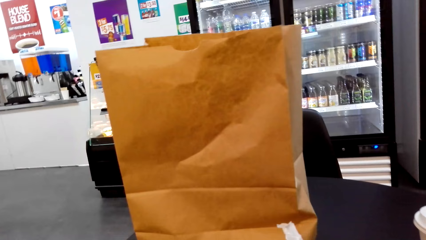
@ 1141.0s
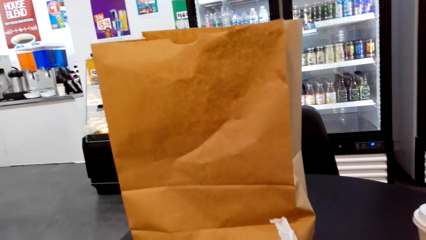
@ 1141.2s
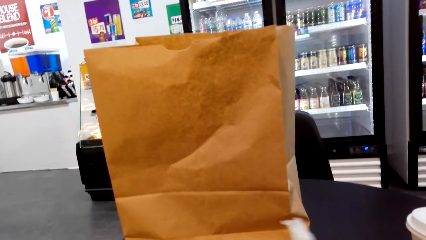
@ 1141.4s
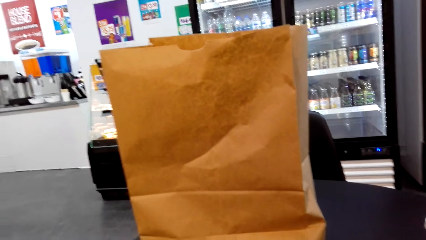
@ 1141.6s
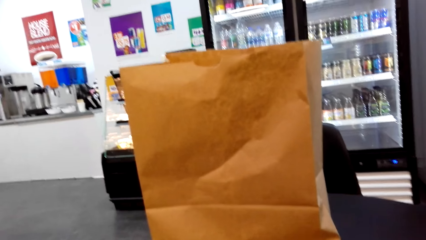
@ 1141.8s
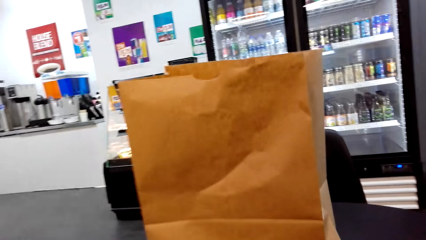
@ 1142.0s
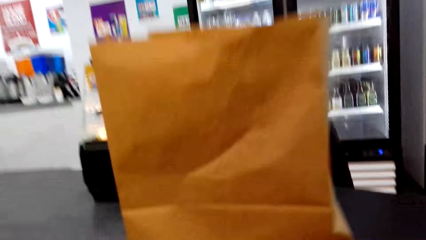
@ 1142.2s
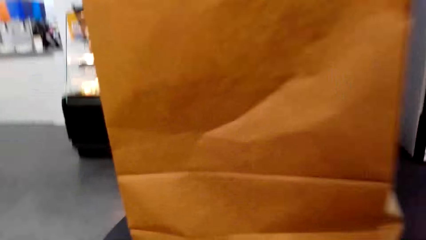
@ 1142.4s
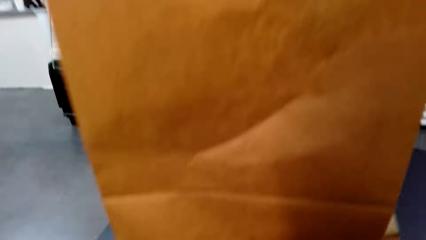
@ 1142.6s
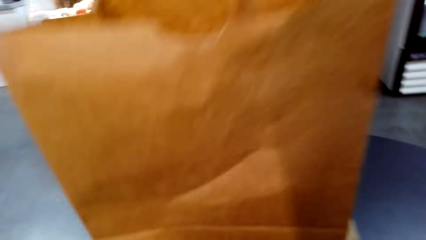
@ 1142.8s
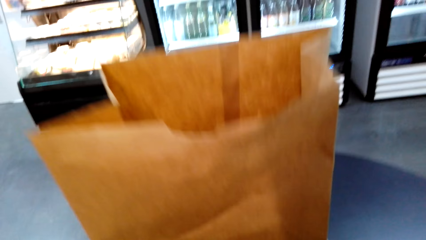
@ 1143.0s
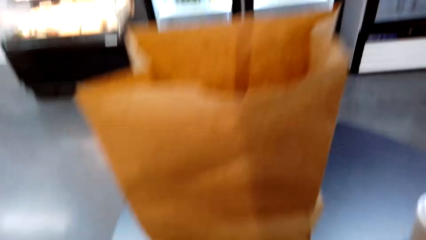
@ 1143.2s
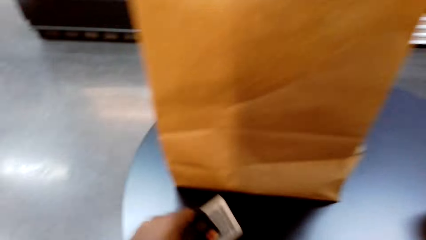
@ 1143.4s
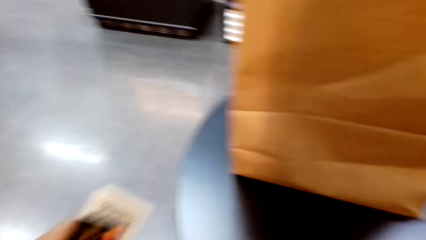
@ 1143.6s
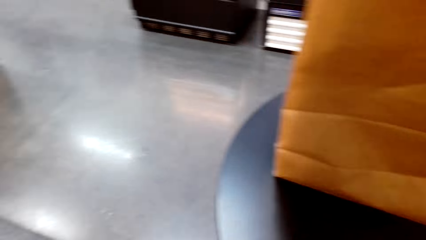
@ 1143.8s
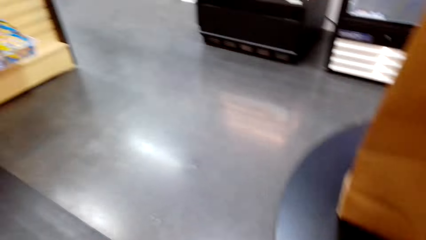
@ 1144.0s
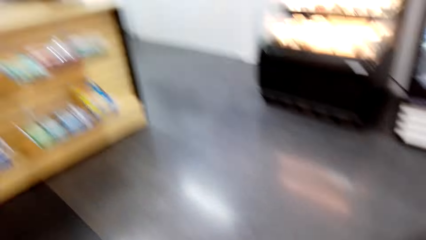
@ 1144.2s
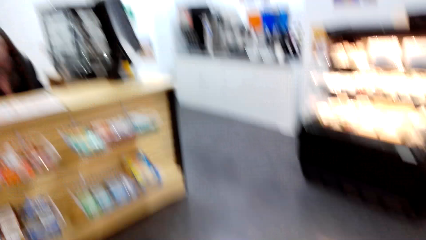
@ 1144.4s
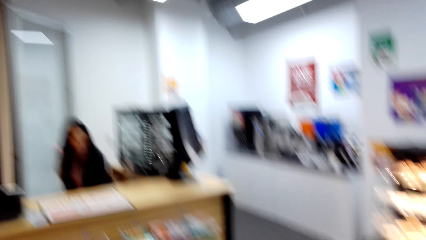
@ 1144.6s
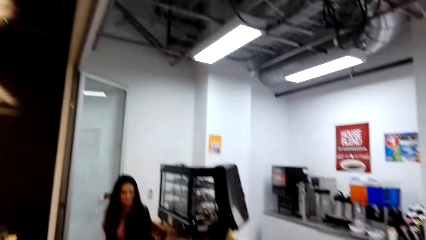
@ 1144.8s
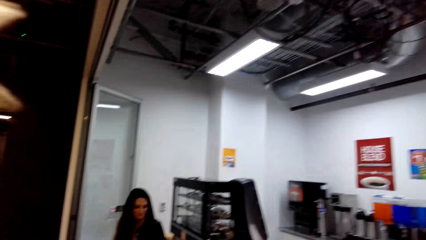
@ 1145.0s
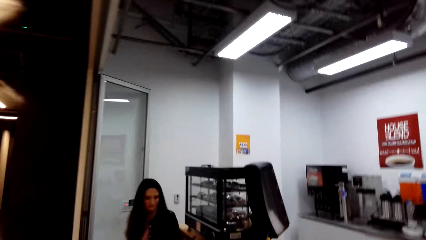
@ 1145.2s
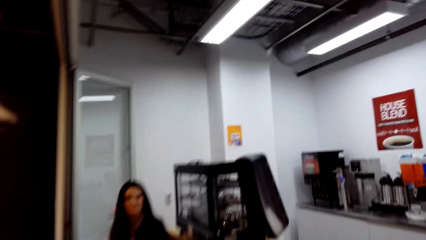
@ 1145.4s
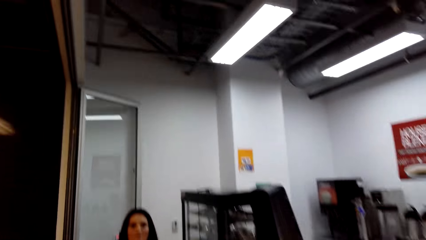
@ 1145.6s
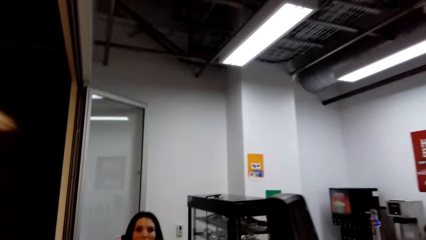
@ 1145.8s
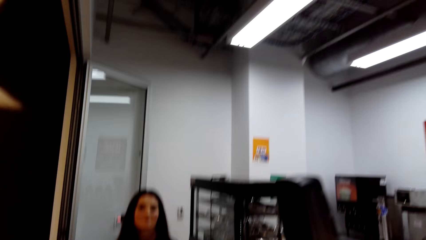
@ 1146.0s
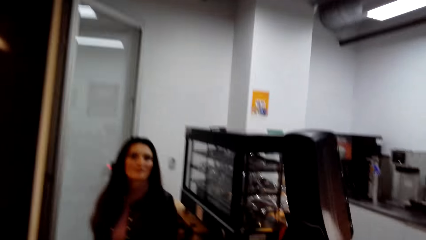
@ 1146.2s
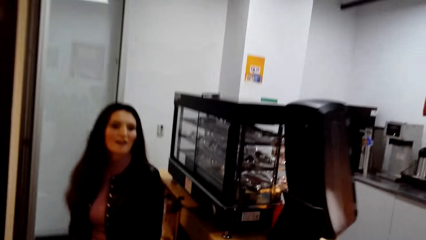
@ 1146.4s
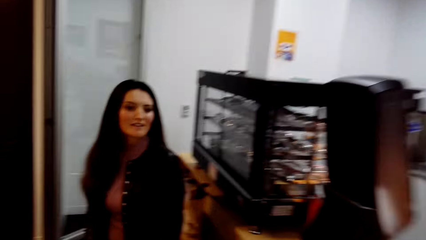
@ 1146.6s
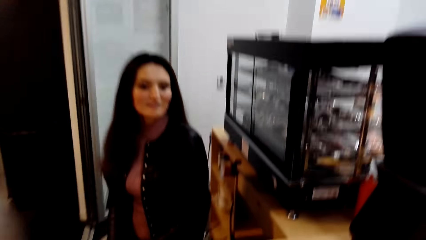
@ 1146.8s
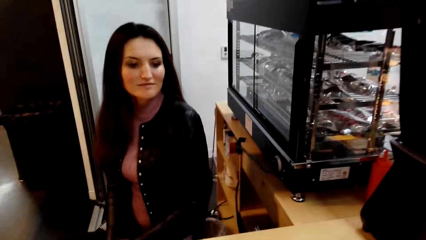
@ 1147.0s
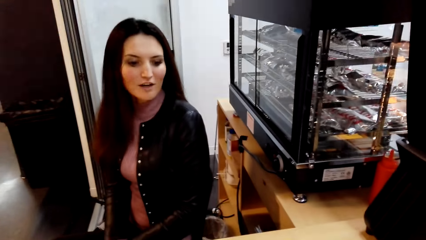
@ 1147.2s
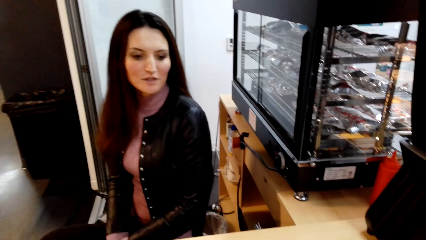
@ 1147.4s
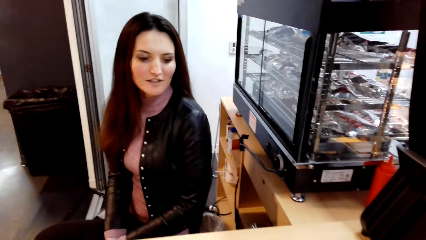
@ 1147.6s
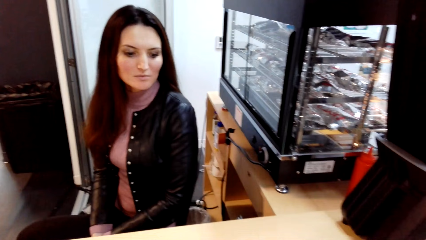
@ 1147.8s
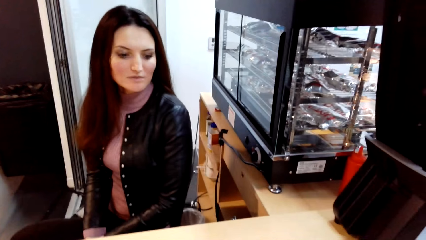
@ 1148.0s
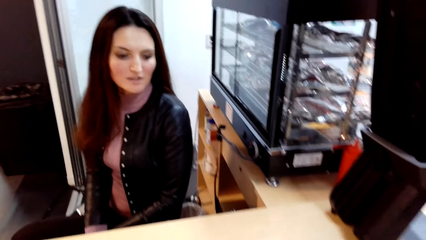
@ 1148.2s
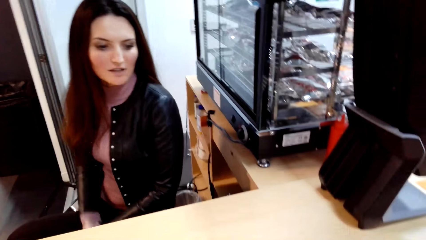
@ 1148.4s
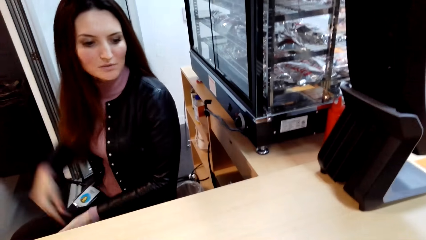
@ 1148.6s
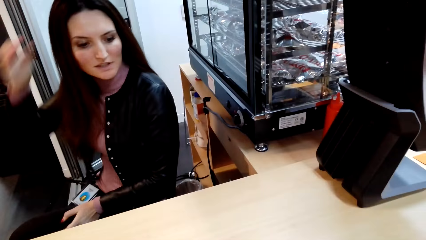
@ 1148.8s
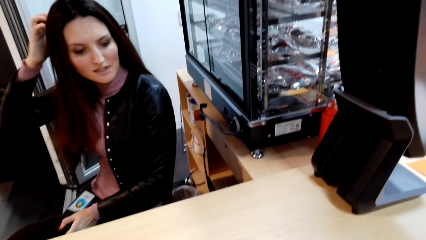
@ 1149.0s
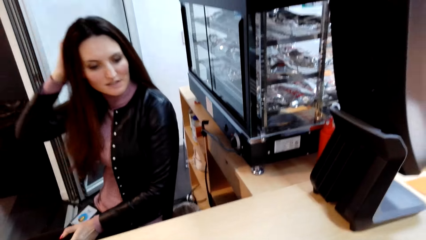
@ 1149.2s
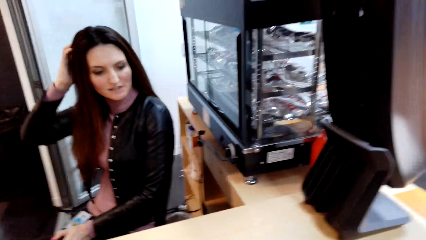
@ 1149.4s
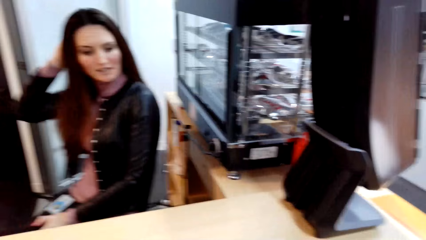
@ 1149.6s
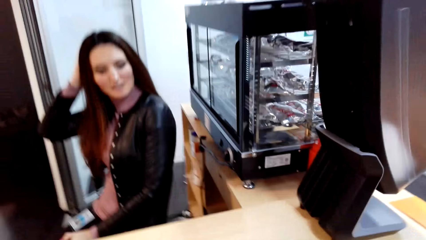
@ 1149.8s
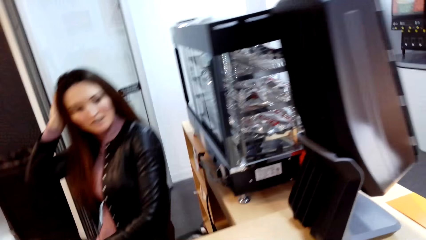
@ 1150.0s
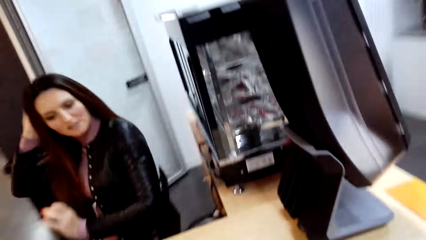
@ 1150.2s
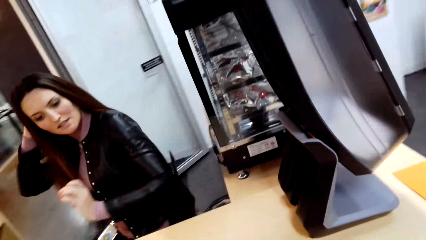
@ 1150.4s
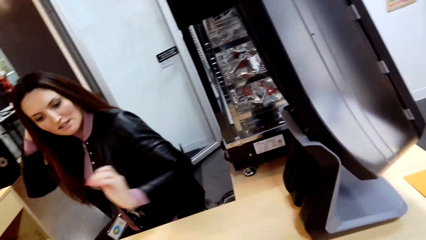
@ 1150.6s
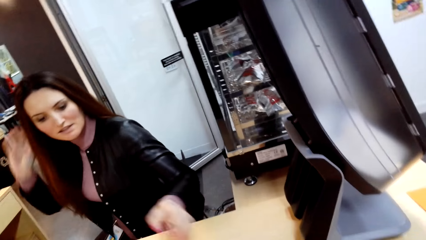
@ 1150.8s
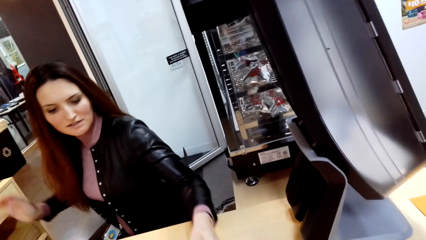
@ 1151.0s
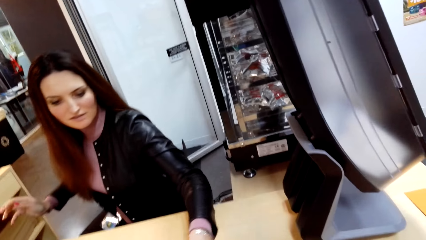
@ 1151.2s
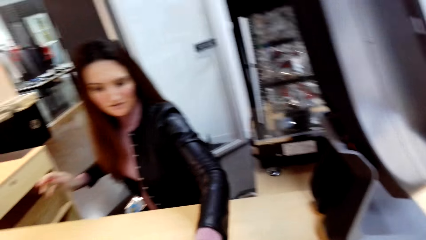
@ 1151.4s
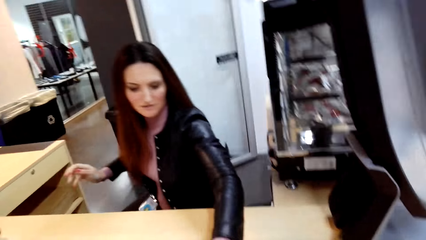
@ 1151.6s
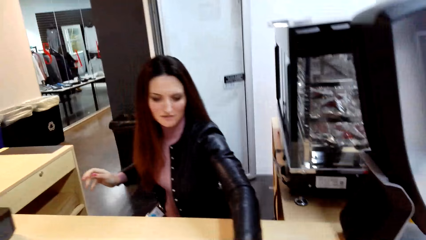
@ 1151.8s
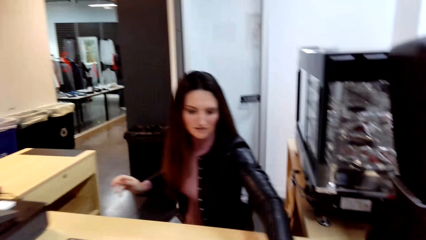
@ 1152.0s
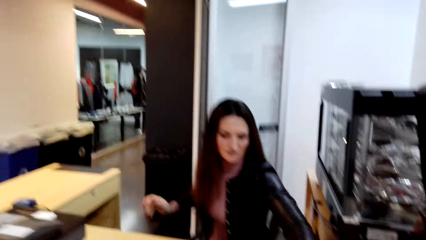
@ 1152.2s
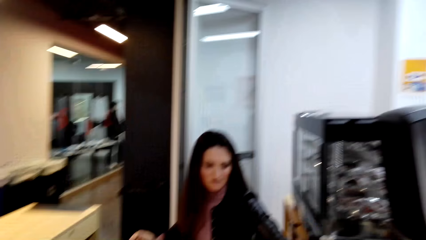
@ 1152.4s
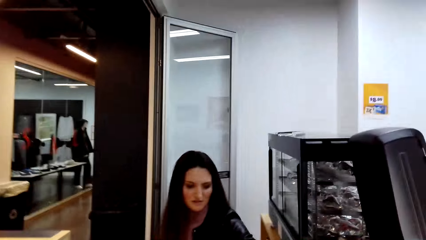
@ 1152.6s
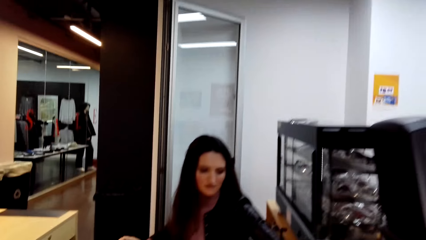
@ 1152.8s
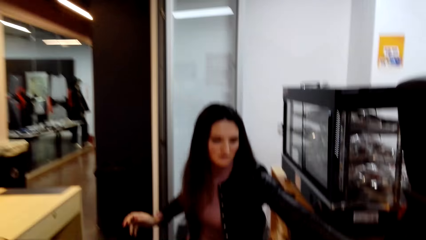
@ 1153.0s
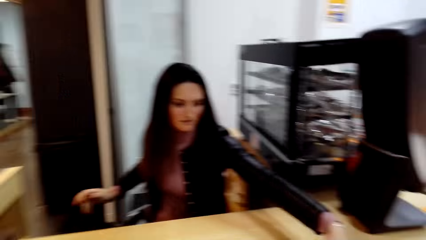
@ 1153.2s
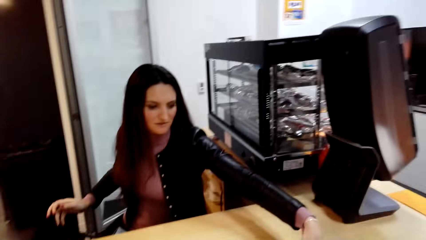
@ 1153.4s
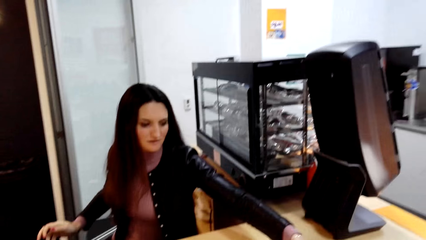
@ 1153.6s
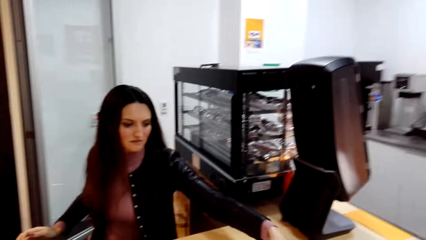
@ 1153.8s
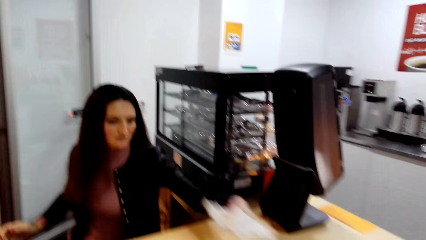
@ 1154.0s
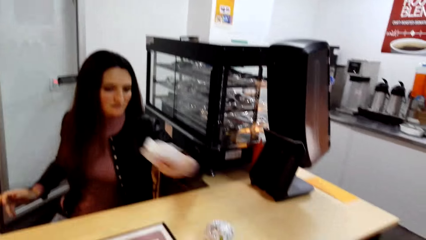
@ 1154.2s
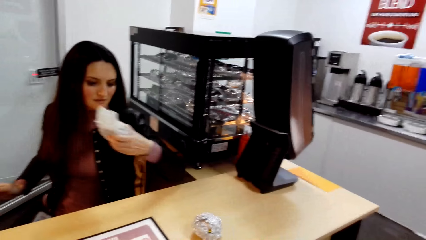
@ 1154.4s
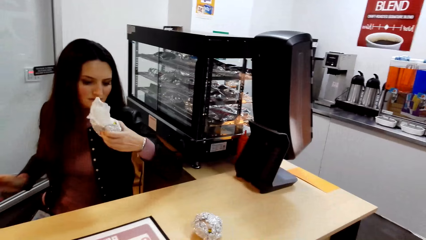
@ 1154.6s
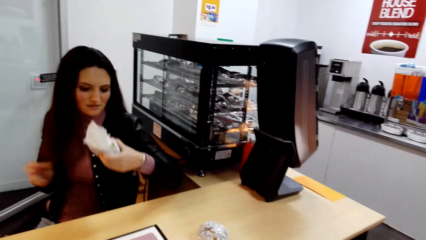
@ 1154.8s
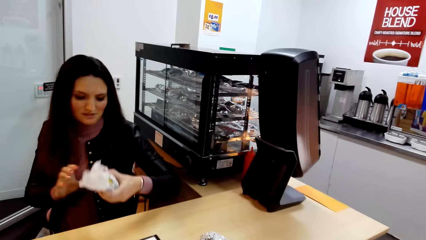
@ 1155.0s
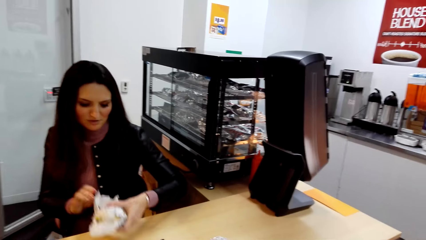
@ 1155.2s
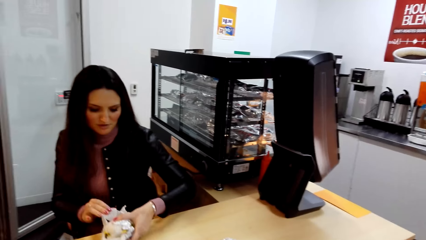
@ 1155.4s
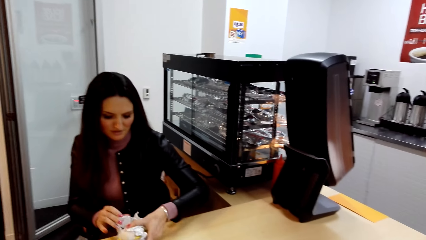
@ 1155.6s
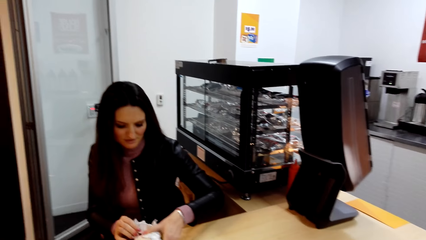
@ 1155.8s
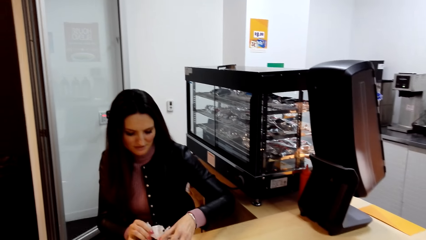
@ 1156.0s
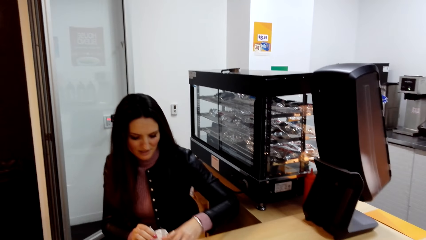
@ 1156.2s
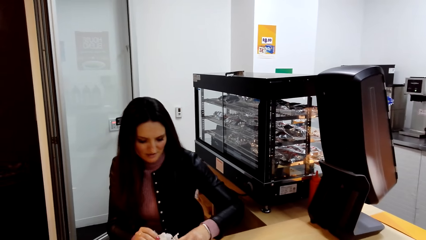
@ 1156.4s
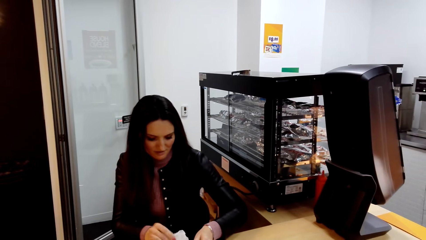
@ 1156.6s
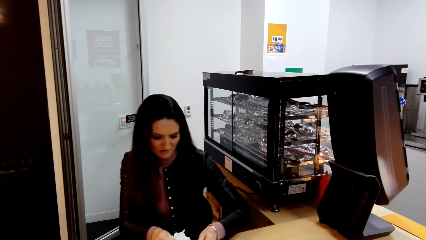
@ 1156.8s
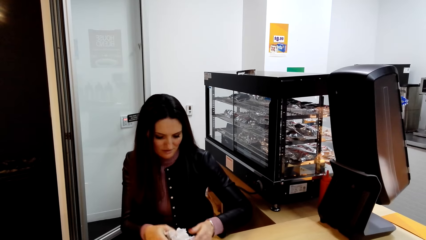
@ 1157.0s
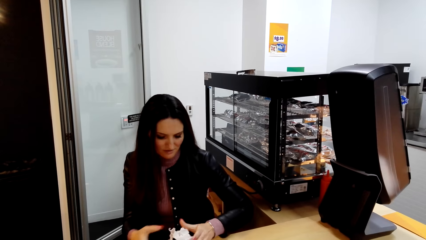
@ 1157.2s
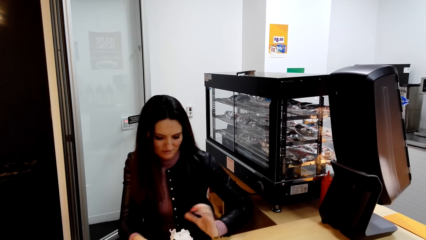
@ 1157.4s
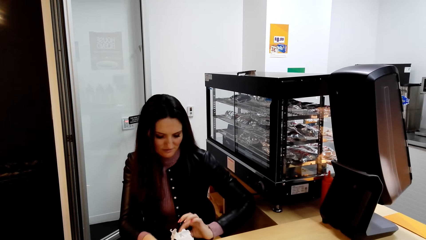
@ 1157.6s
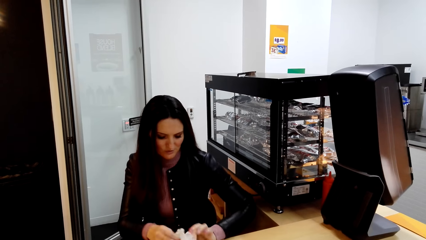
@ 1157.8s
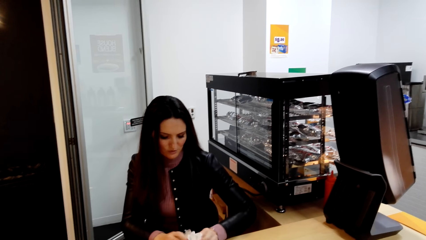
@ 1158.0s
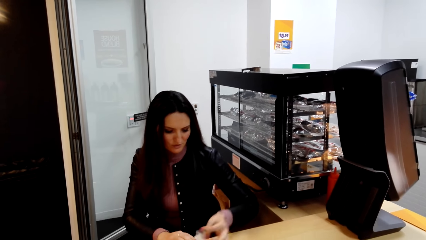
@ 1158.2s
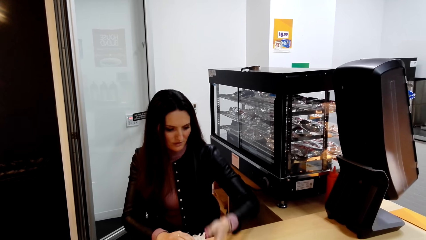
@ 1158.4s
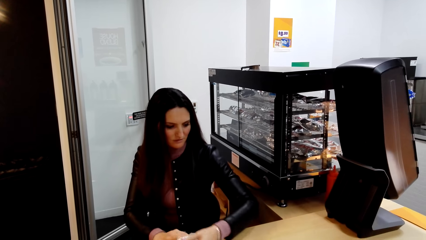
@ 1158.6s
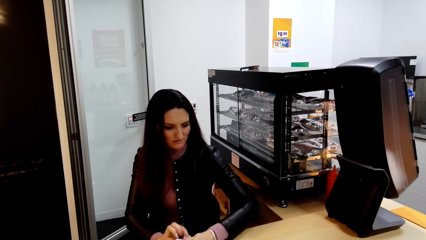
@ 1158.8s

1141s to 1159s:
The camera wearer stands up from the chair. They walk to the cashier counter. They talk to a person at the counter. The person scratches her head. The person picks something from the counter, smells something and wraps something with her hands on the counter.
